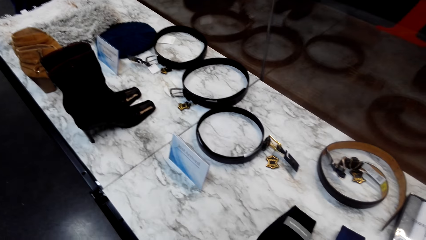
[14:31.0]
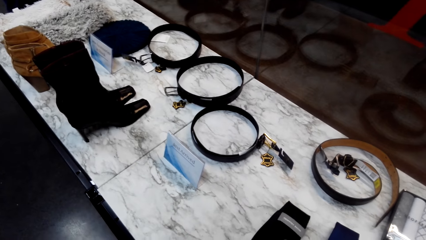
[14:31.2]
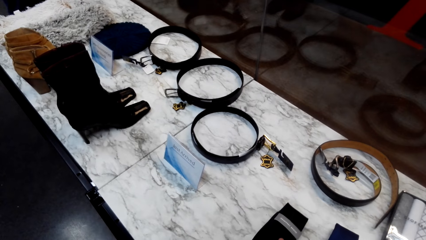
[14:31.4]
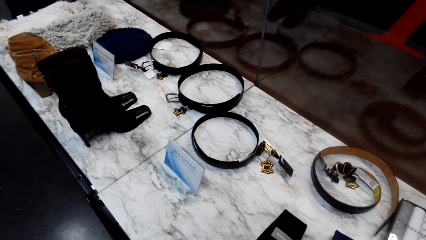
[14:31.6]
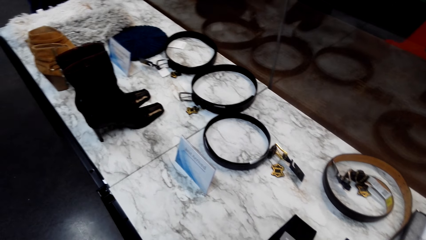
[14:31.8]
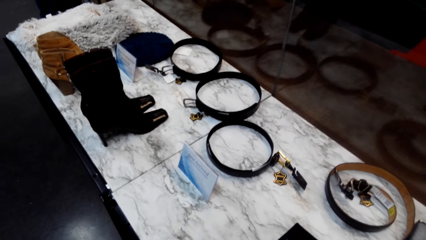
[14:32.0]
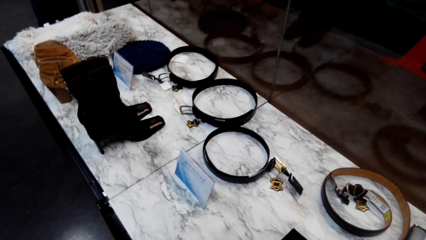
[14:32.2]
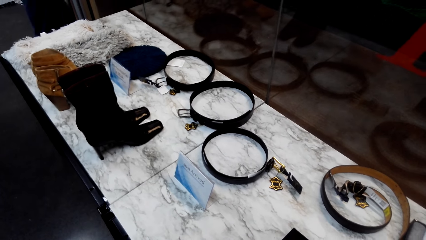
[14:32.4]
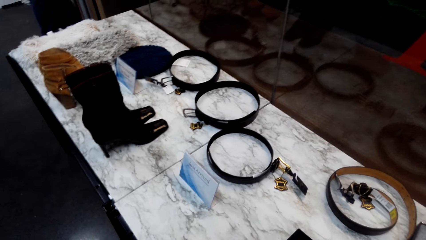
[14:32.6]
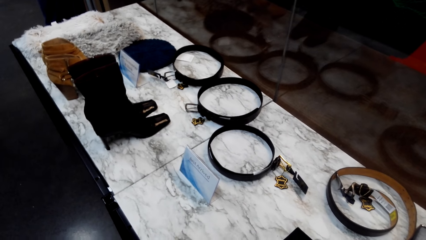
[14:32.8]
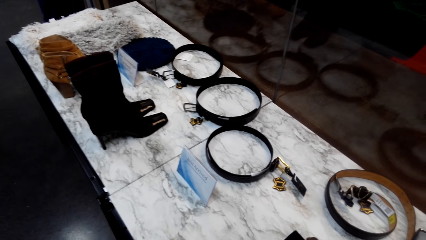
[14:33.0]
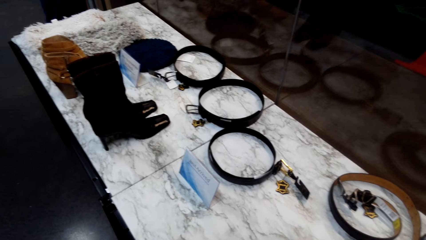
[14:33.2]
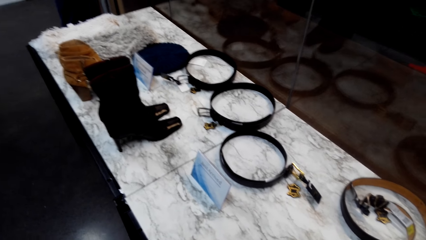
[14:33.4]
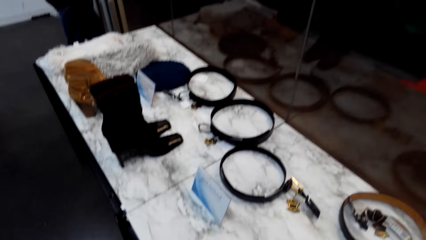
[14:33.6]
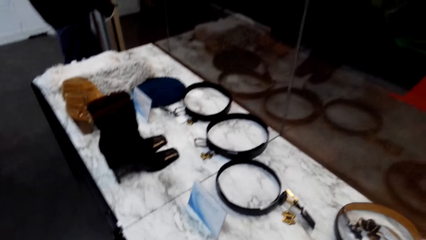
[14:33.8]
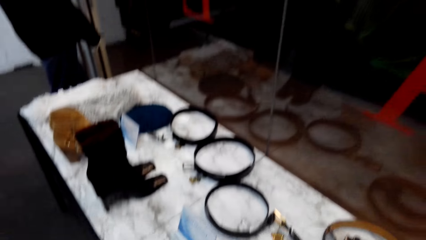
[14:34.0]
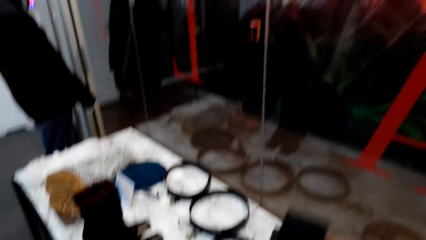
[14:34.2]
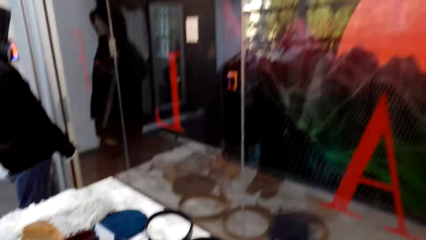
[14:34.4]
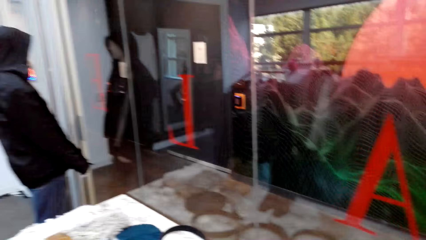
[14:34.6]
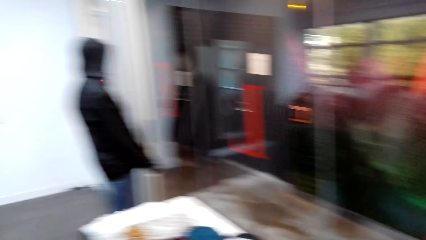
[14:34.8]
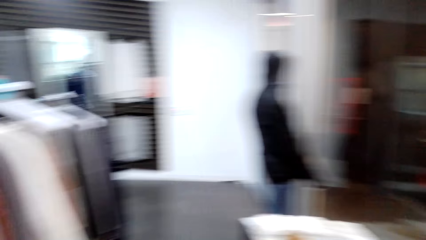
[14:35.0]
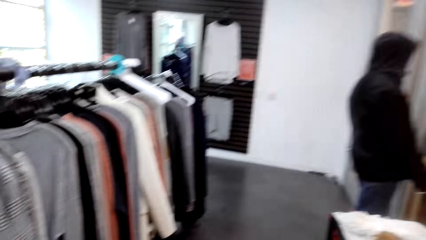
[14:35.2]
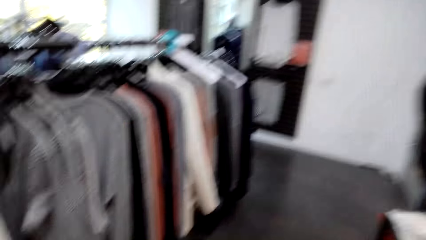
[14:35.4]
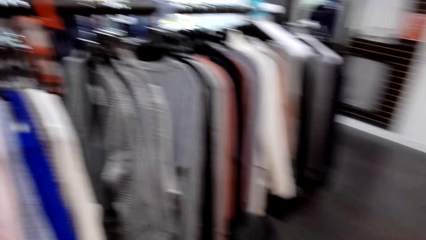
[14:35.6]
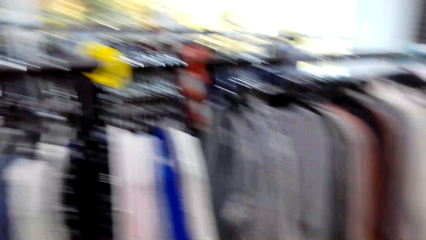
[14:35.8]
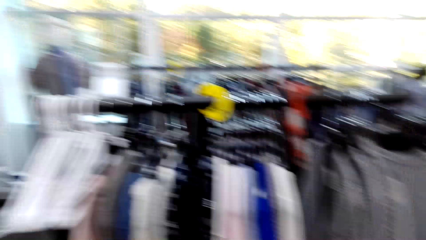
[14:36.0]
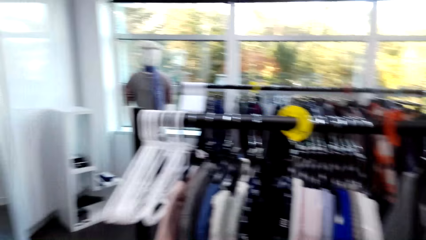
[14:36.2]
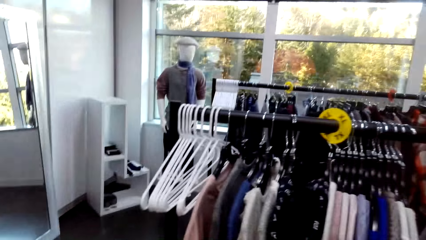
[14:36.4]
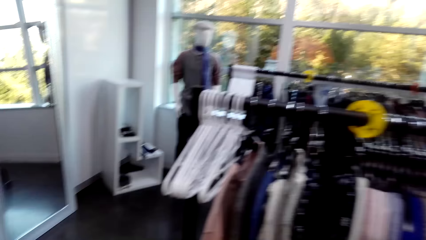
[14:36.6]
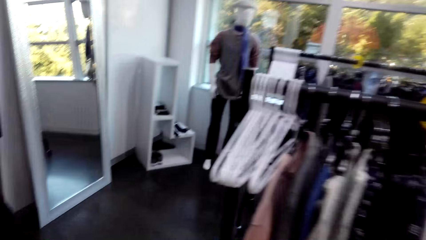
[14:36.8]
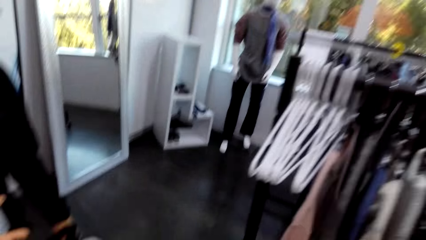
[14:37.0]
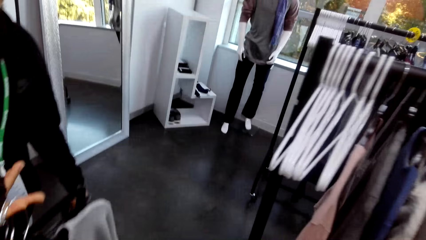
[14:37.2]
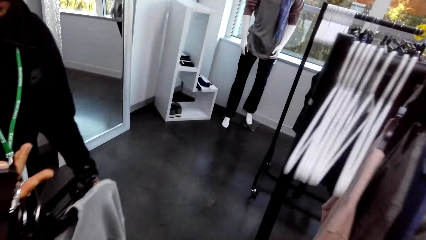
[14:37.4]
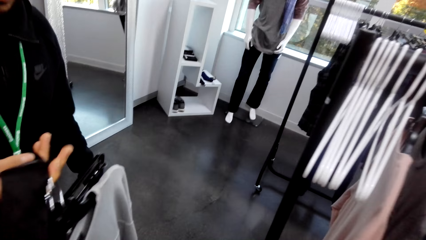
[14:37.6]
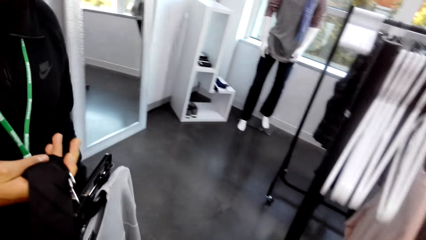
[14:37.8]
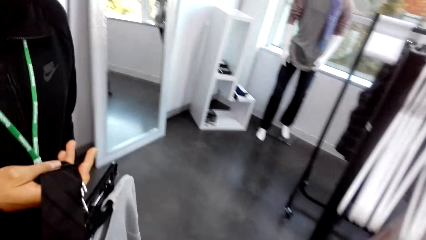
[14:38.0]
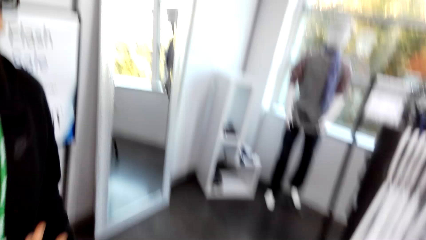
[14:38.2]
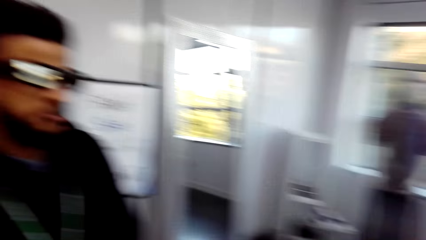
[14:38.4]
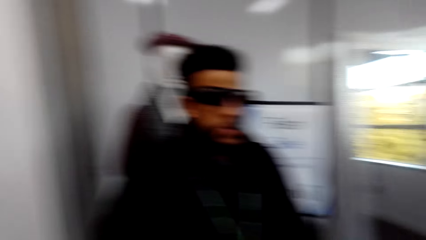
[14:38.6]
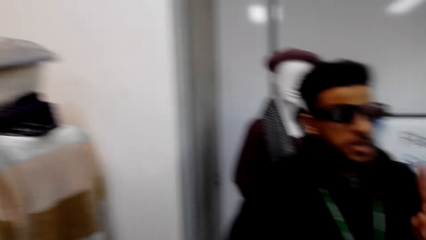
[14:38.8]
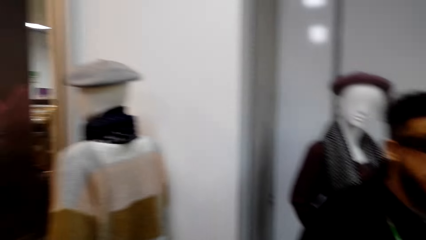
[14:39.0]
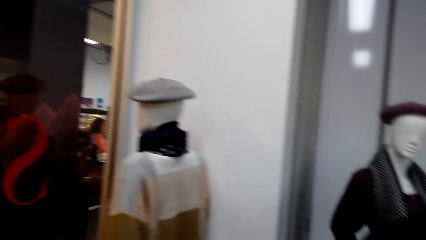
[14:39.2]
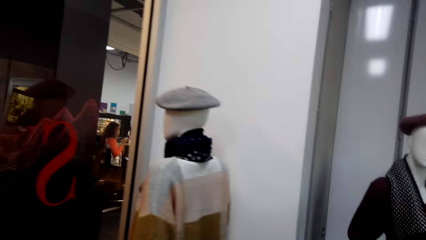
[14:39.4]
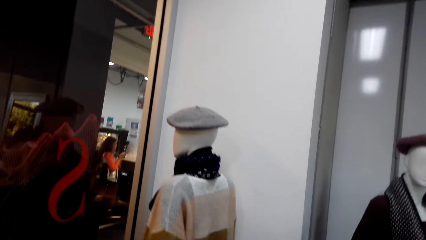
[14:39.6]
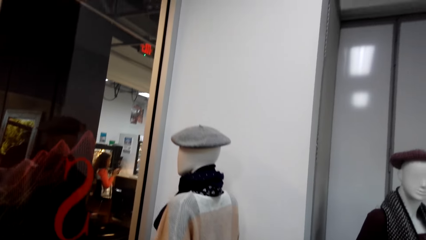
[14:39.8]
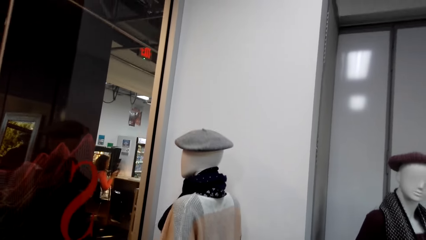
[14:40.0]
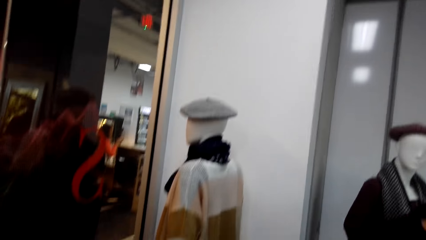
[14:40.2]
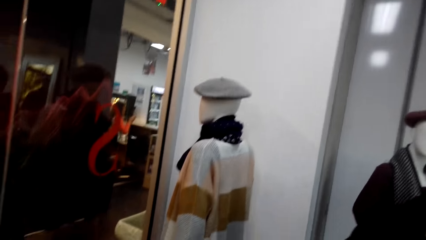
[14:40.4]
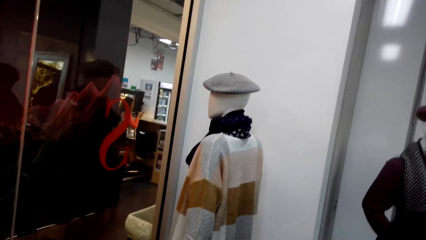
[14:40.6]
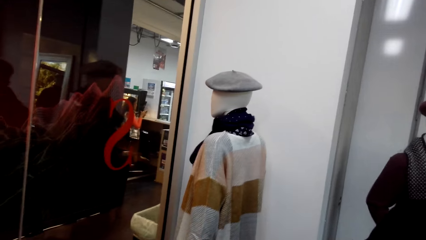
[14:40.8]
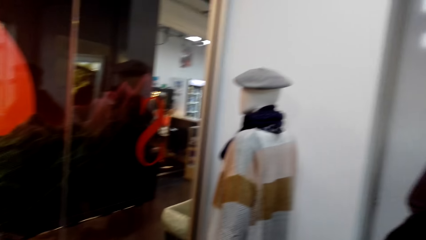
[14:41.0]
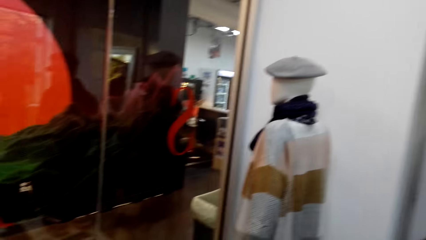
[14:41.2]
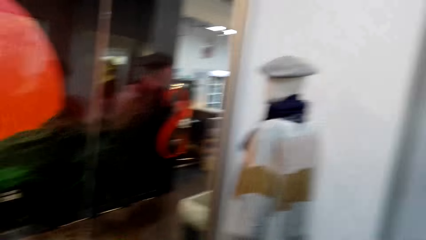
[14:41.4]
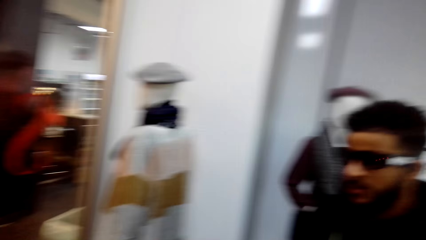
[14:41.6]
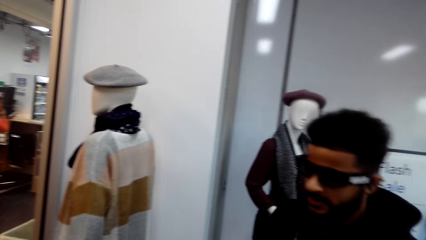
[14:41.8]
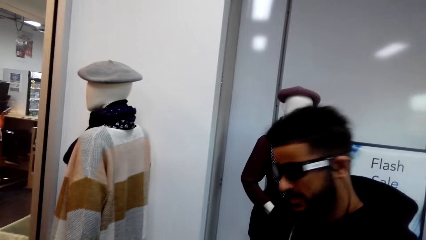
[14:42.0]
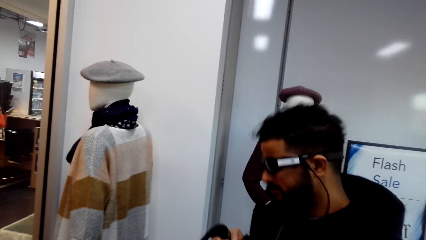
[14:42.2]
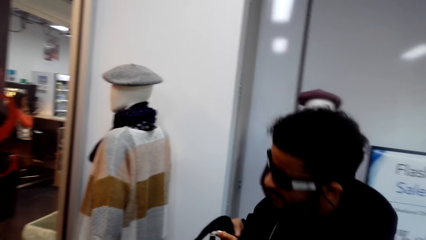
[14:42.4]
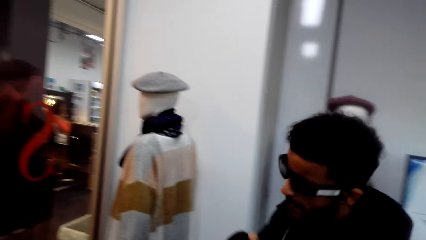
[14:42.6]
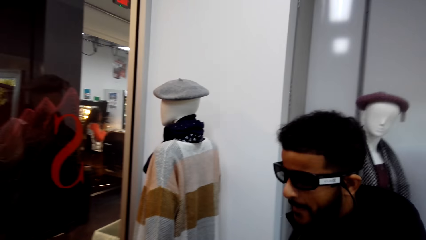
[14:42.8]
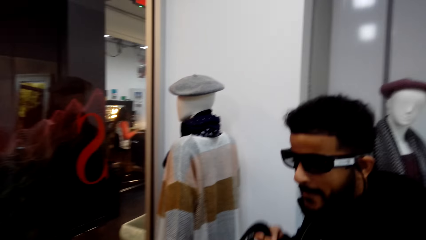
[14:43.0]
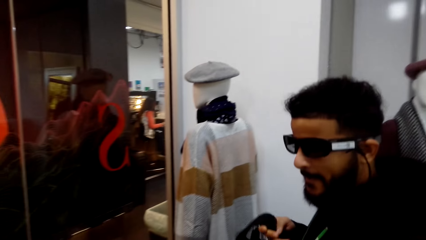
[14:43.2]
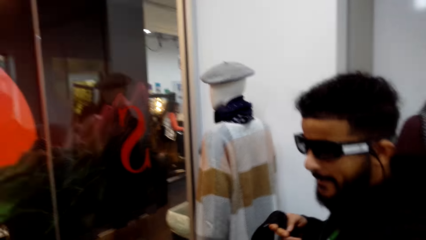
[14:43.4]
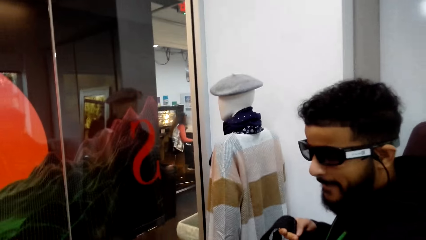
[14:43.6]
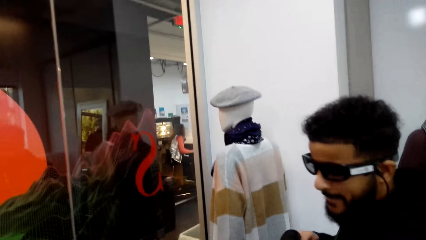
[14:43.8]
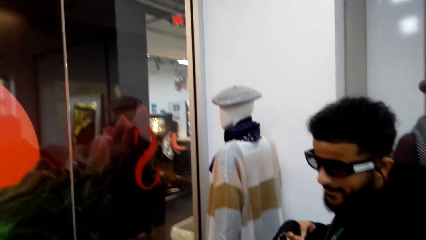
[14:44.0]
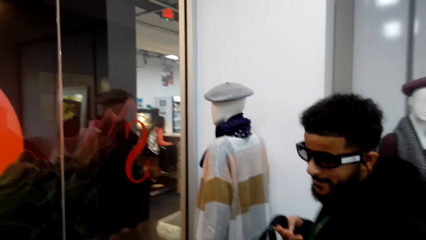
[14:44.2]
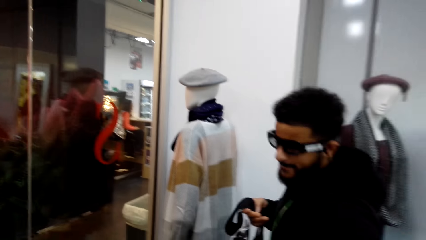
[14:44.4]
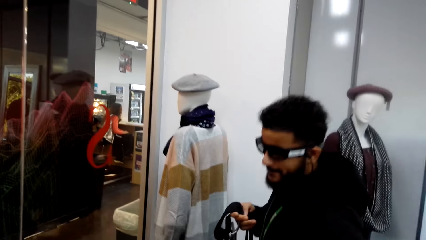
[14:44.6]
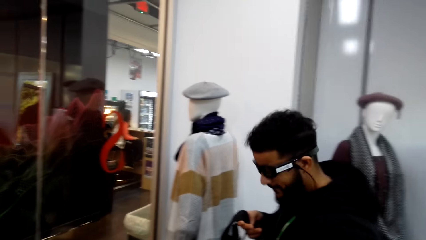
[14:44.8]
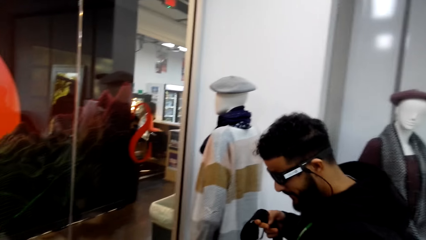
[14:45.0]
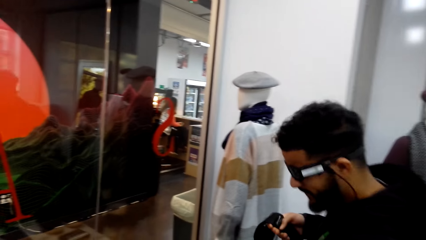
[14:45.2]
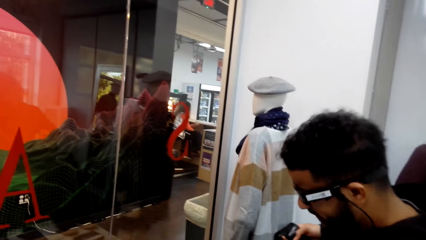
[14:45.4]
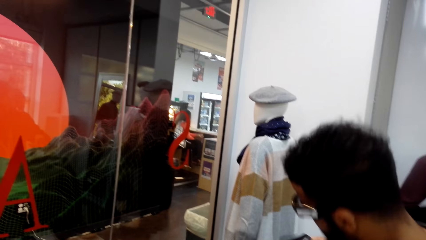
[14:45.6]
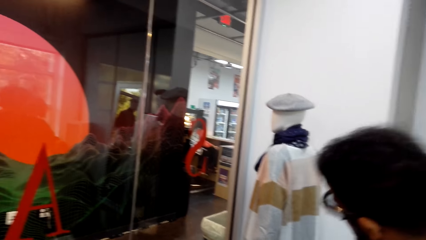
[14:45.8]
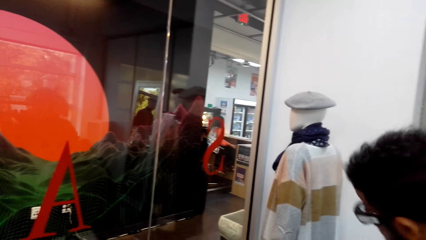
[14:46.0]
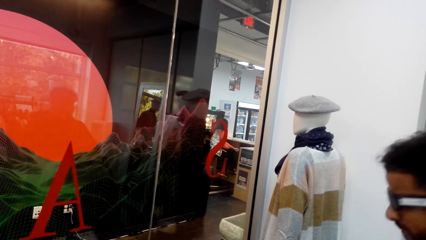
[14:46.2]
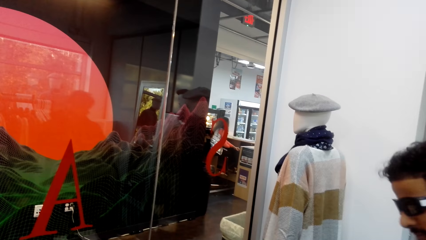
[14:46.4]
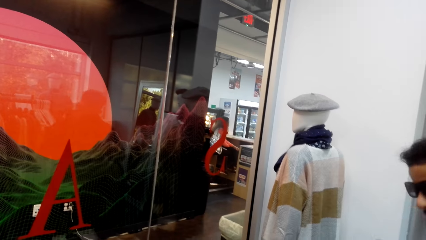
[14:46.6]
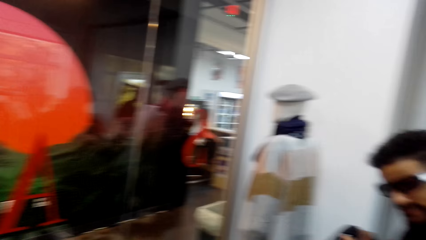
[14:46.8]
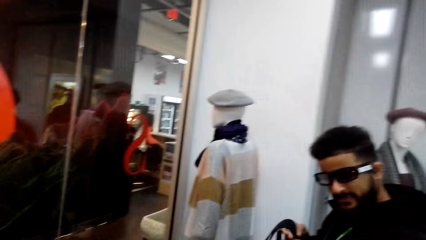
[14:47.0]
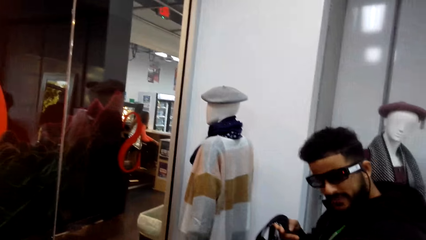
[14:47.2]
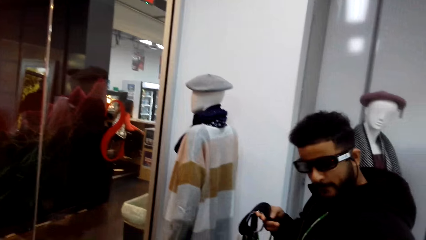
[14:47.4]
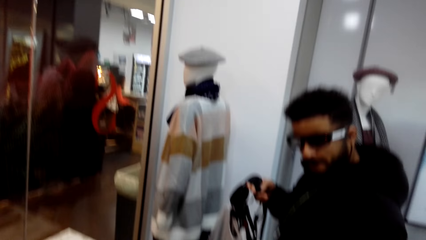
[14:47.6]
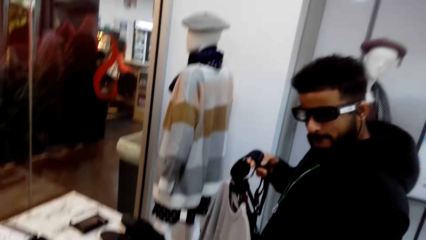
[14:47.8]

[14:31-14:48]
The camera wearer pushes the tie on the table. They turn around the shop. They look around the room. A man holds clothes. The man dances to a song. The camera wearer stares at the man.
